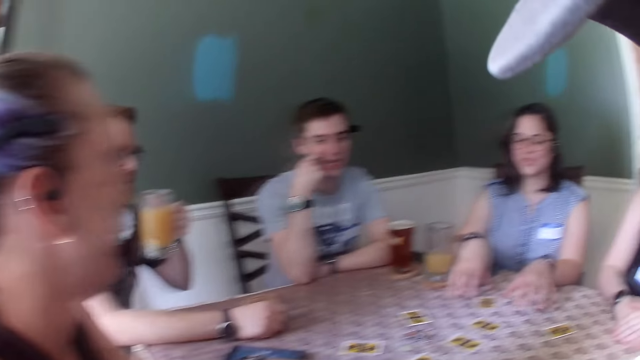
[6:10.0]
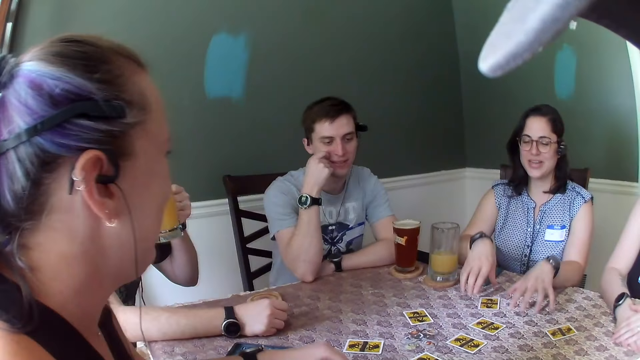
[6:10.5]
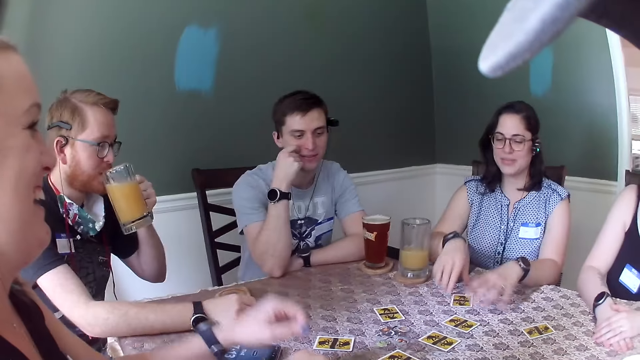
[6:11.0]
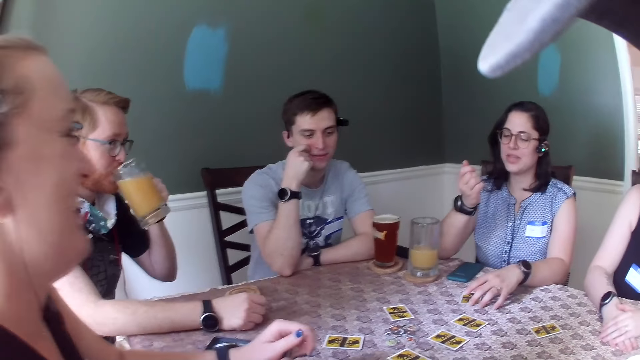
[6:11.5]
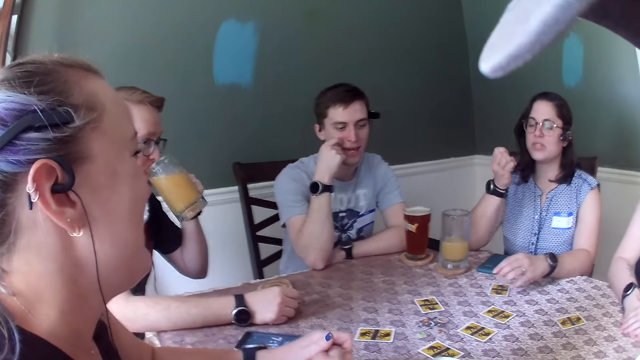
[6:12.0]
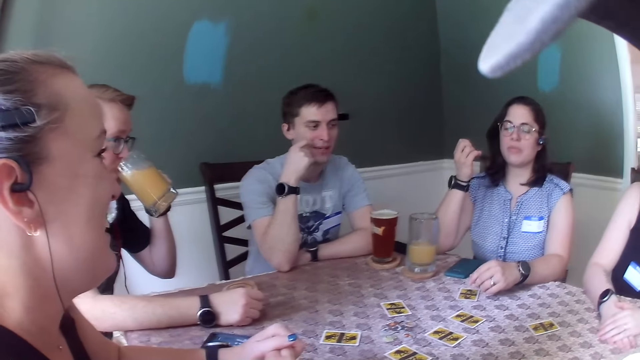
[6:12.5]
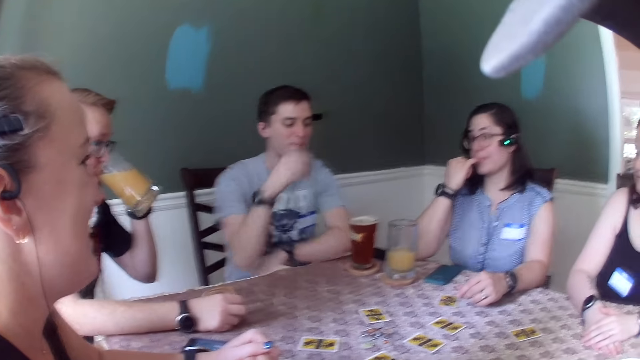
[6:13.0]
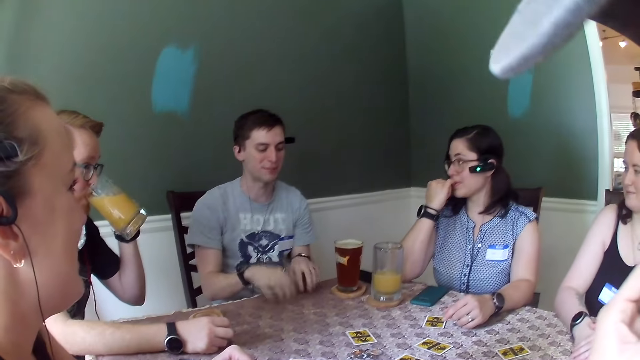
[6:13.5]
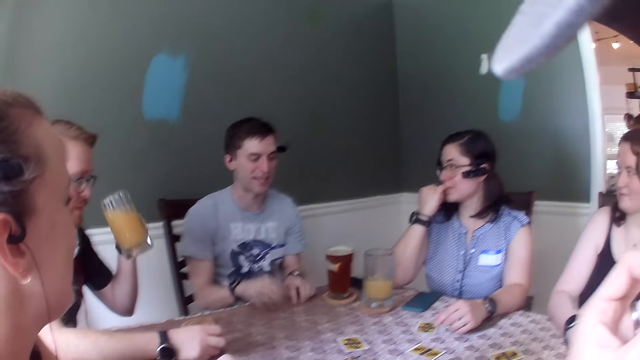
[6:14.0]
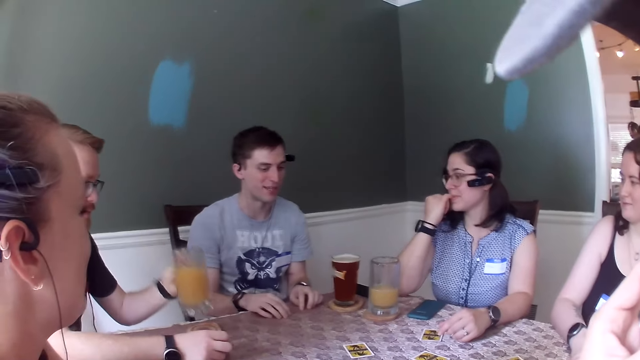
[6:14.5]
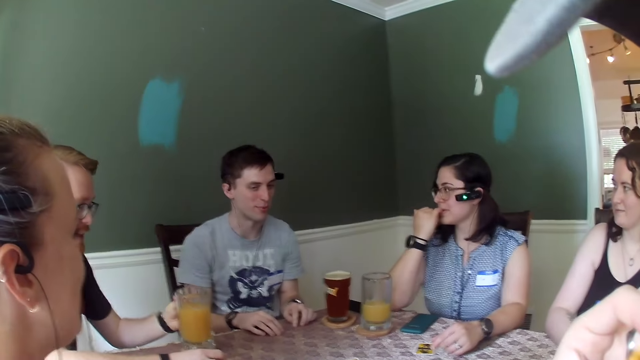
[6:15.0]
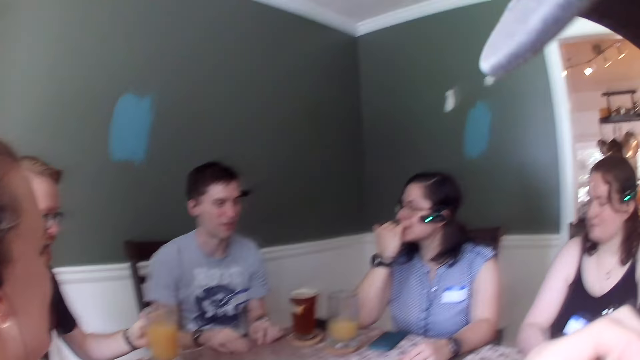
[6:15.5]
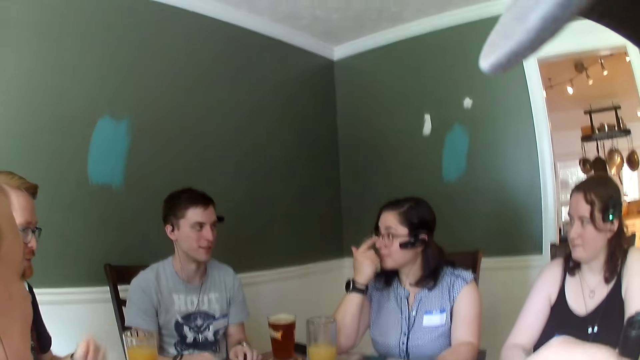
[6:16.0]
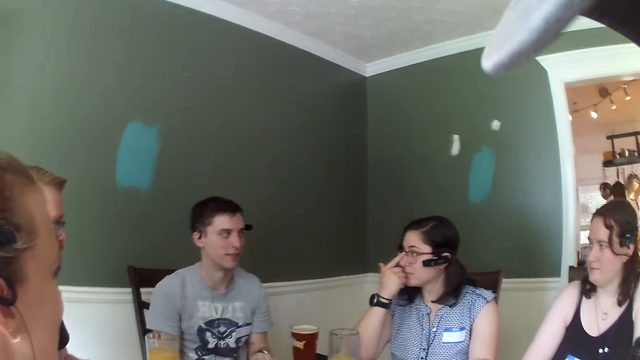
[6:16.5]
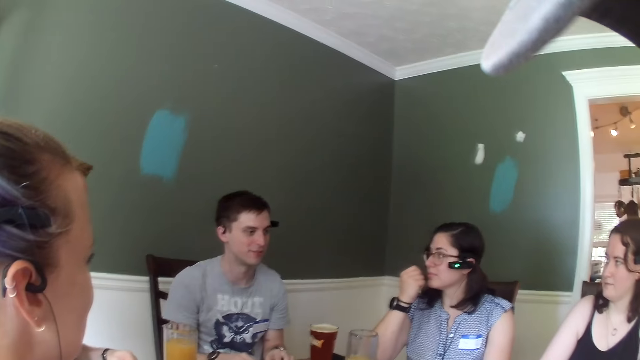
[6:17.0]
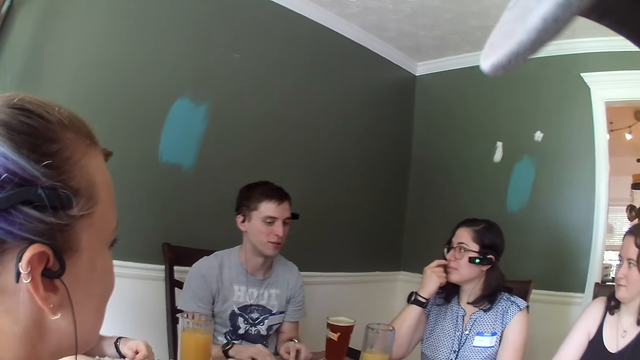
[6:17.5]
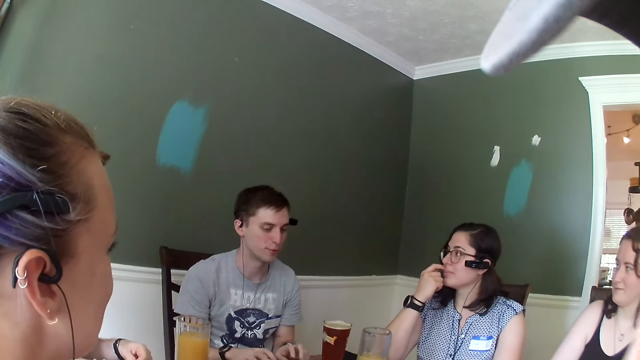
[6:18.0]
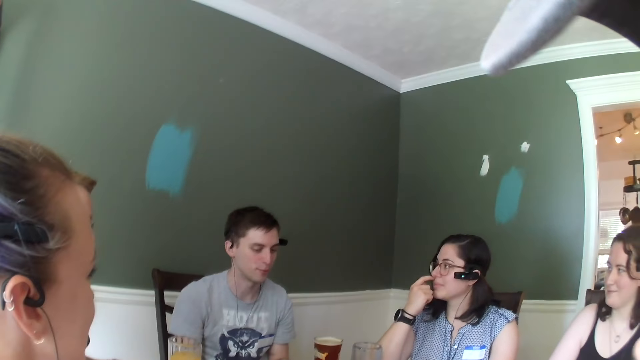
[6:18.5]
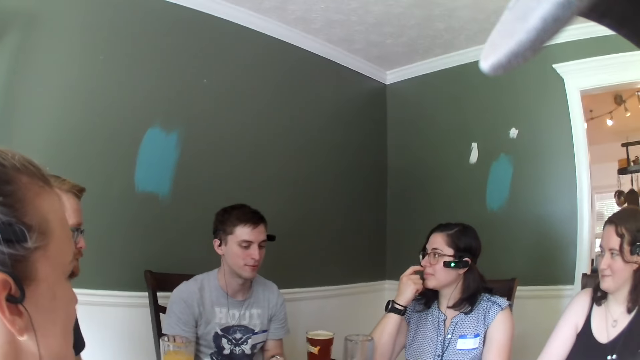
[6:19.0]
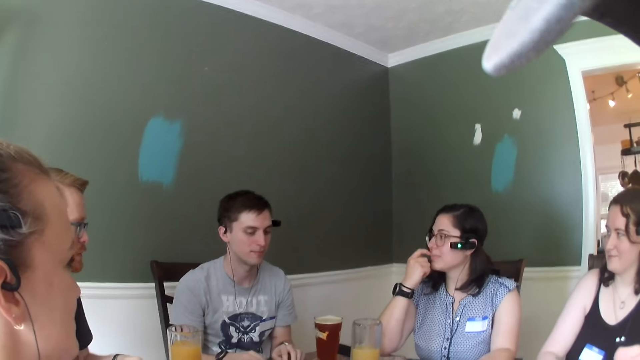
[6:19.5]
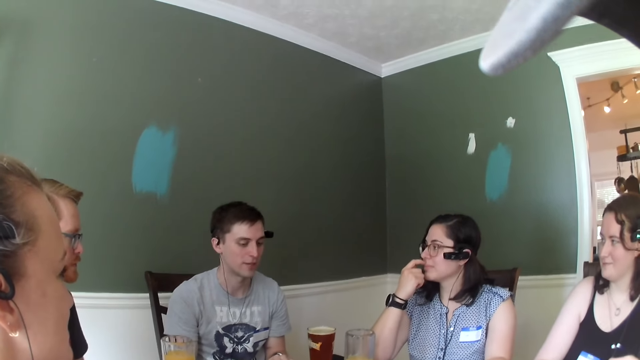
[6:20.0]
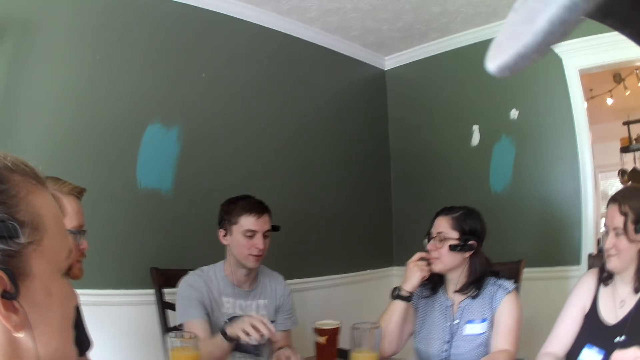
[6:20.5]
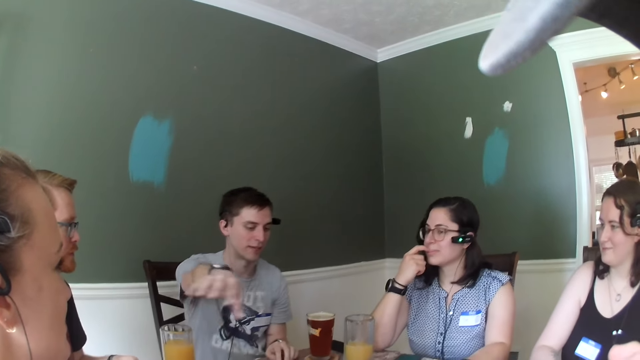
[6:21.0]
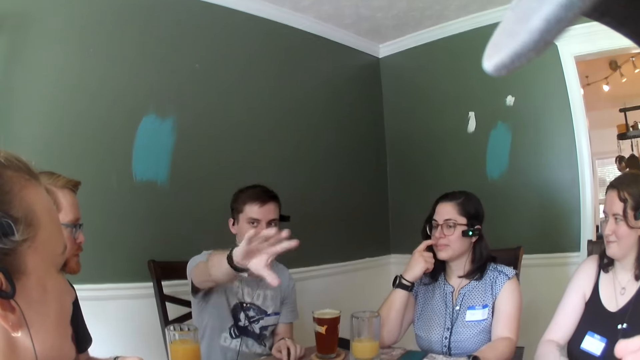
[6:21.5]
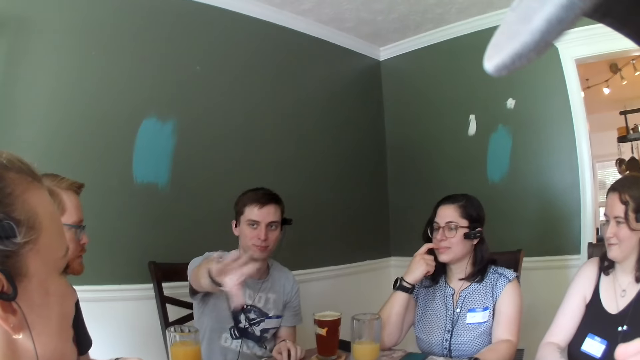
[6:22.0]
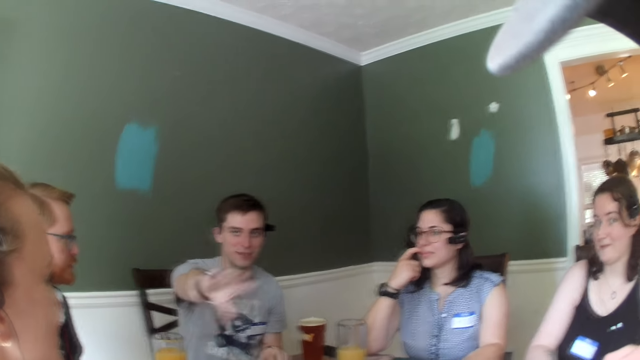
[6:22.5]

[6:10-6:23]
A man speaks to the group of people. A woman speaks to the group of people. Another man drinks some juice from the cup of juice in his right hand. The first man taps his fingers on the table. The other man drops the cup of juice on a coaster on the table. The woman adjusts her glasses with her right index finger. The woman scratches her face. The first man illustrates with his right hand.

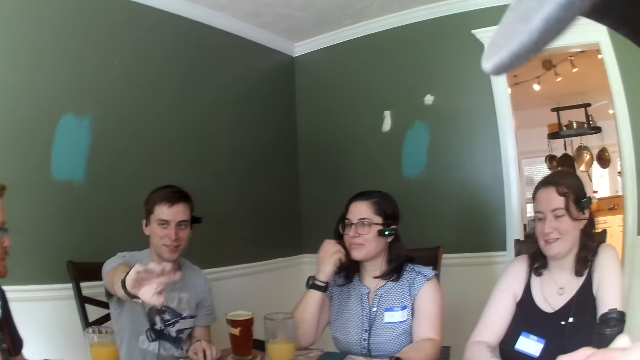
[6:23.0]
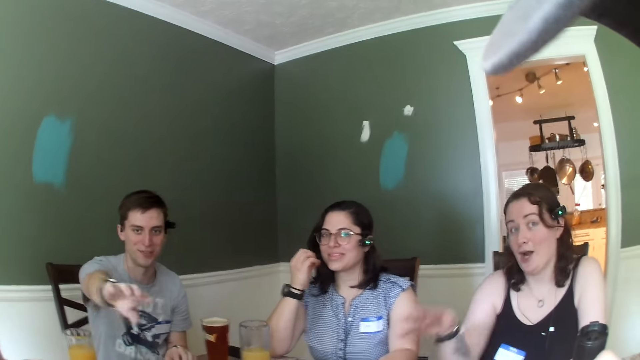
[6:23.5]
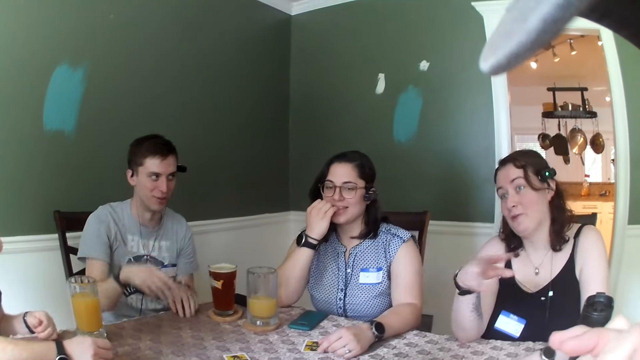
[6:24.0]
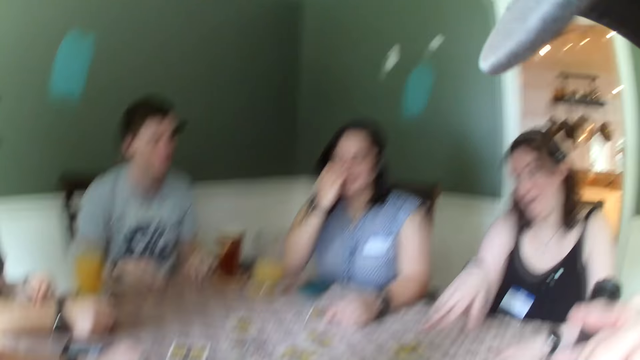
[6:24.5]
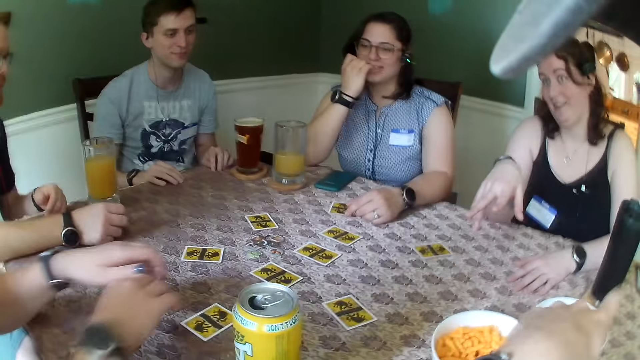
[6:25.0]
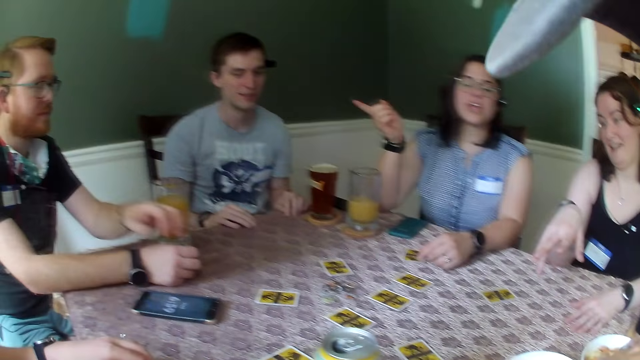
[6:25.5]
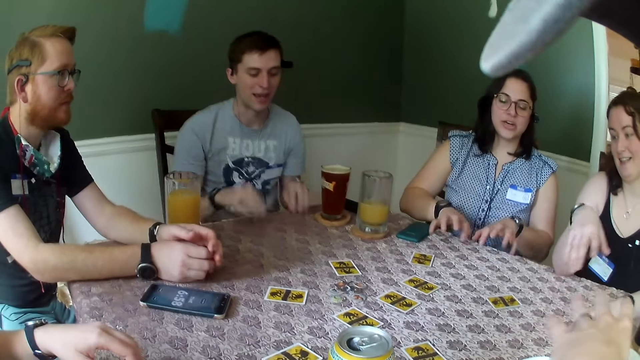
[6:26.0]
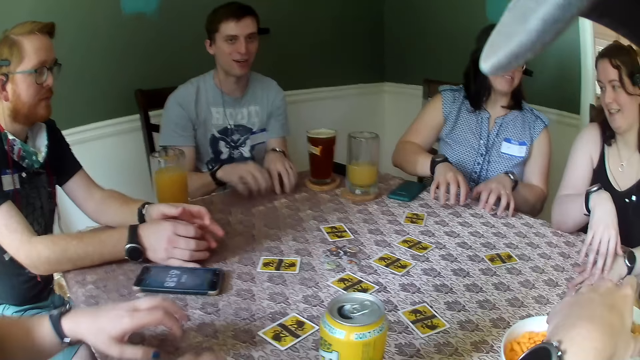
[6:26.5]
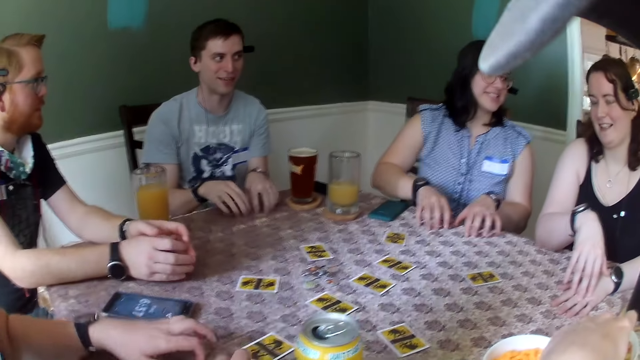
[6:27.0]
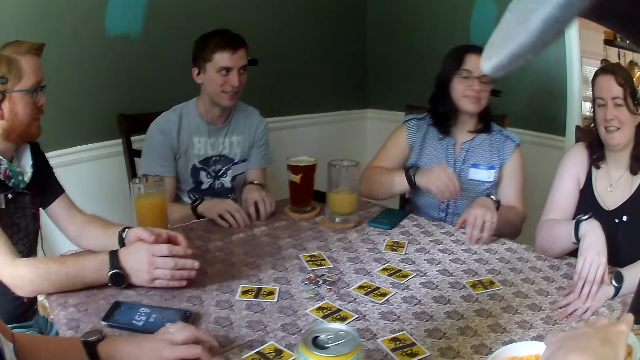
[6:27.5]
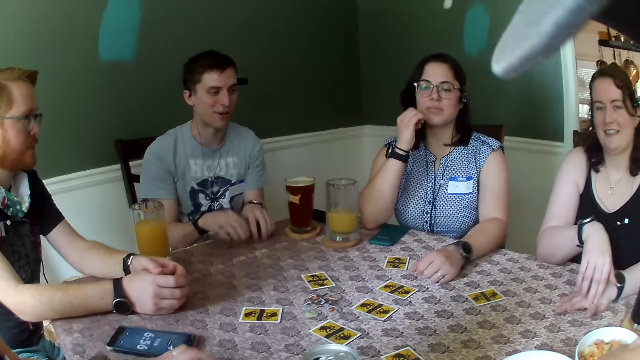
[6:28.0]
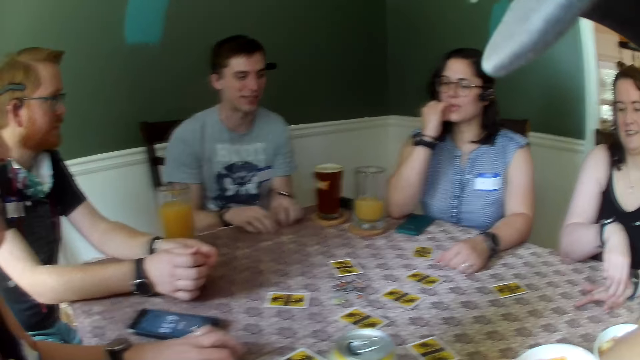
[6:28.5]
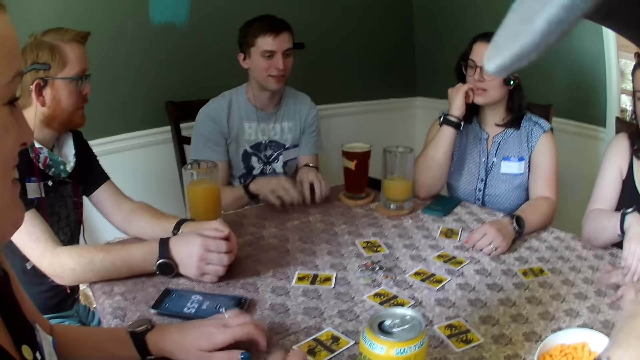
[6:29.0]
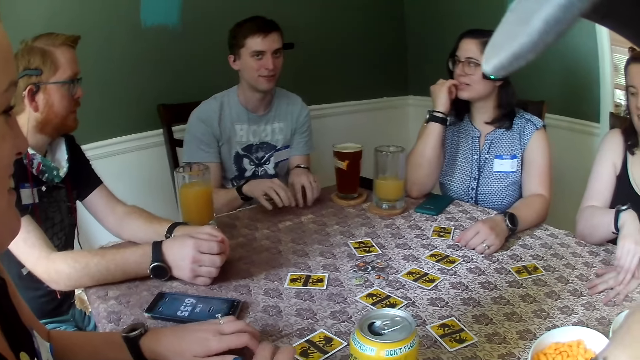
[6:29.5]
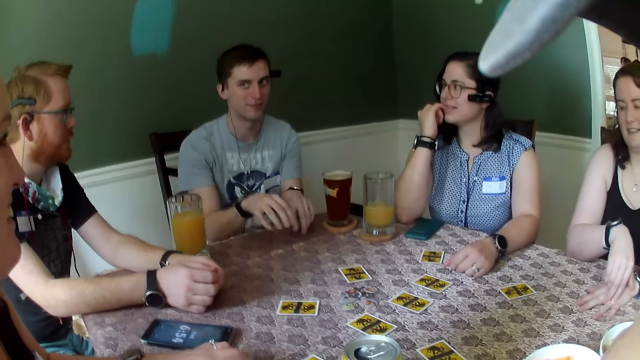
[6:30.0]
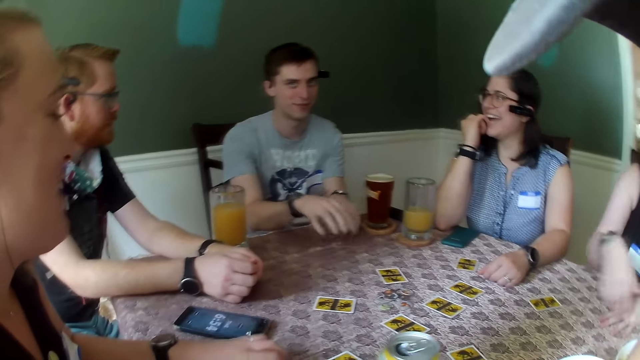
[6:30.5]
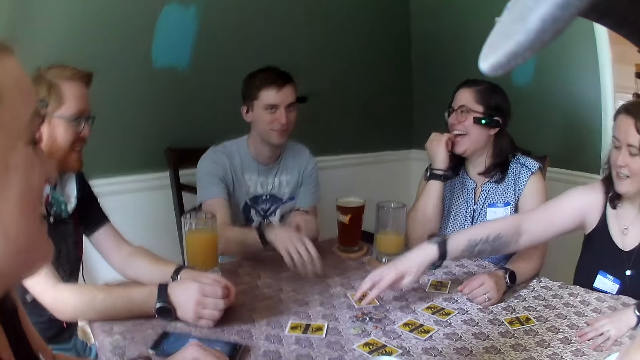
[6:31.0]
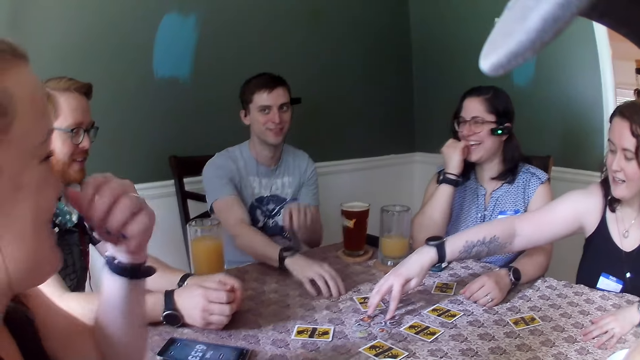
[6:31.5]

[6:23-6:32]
A woman converses with another woman. The first woman gestures with a hand. A third woman converses with the first woman. The third woman taps her fingers on the table. A man taps his fingers on the table and speaks to everyone. The second woman taps her fingers on the table. Another man adjusts a phone on the table with his right little finger. A person adjusts hands. The third woman bites her left little finger. The first woman moves some chips in the middle of the table within themselves with her right index finger.
